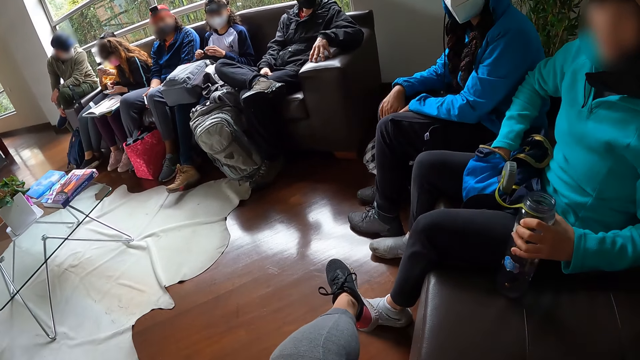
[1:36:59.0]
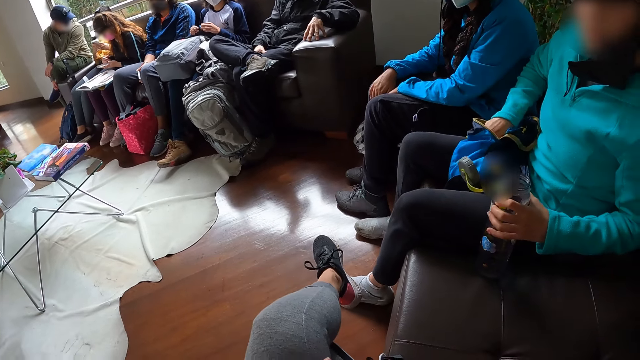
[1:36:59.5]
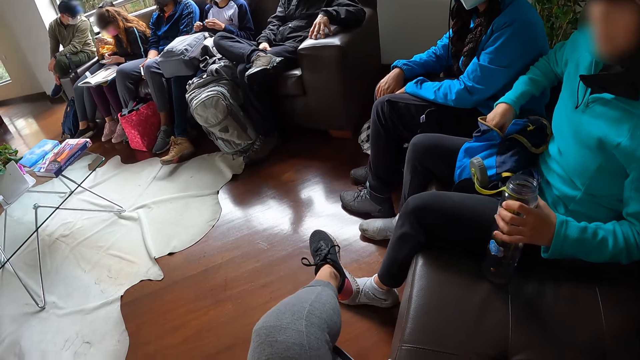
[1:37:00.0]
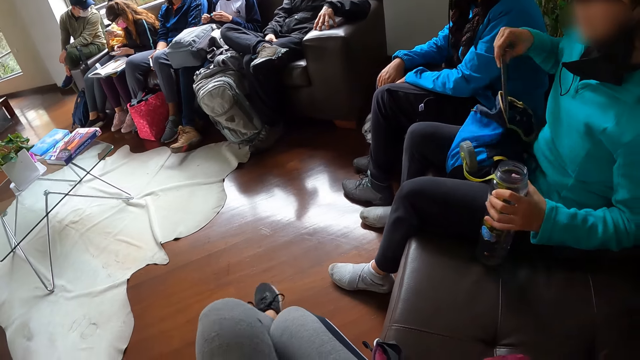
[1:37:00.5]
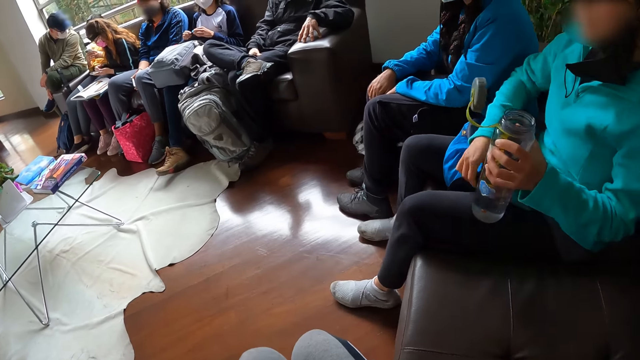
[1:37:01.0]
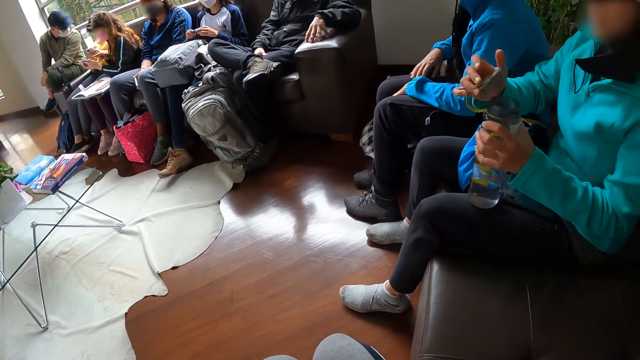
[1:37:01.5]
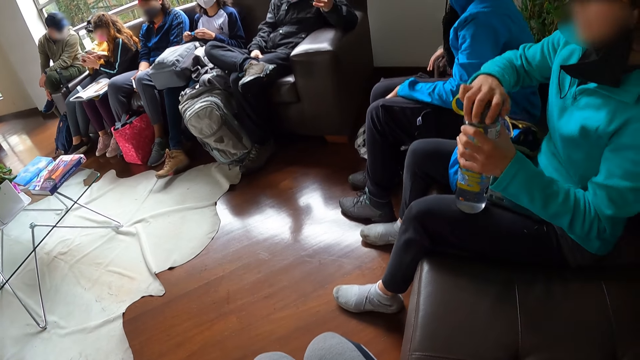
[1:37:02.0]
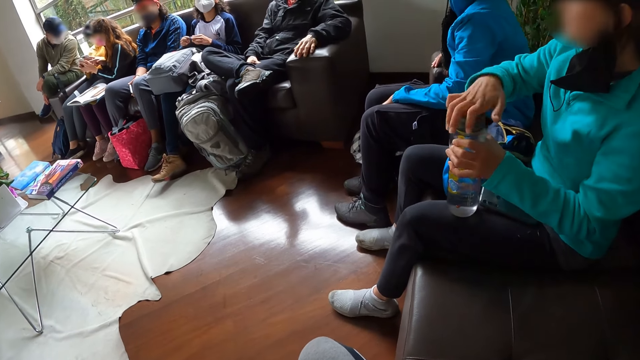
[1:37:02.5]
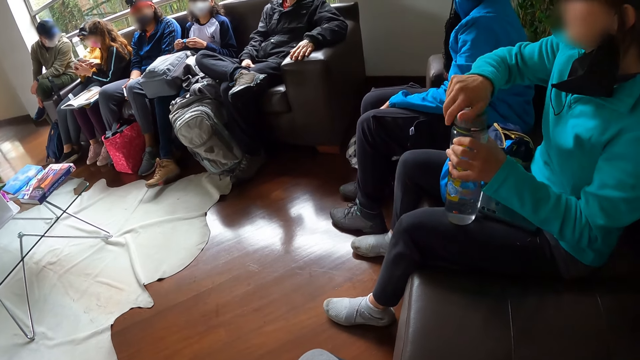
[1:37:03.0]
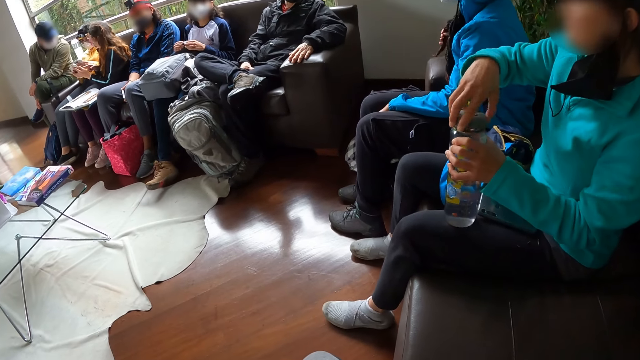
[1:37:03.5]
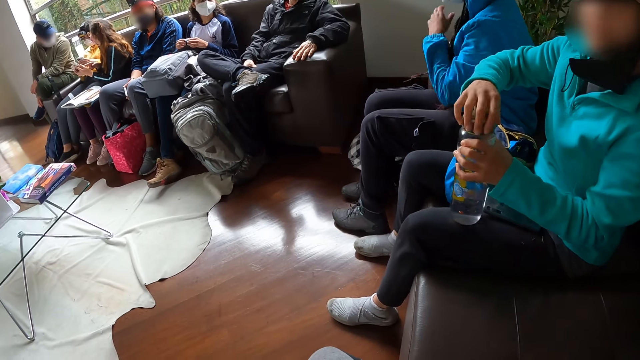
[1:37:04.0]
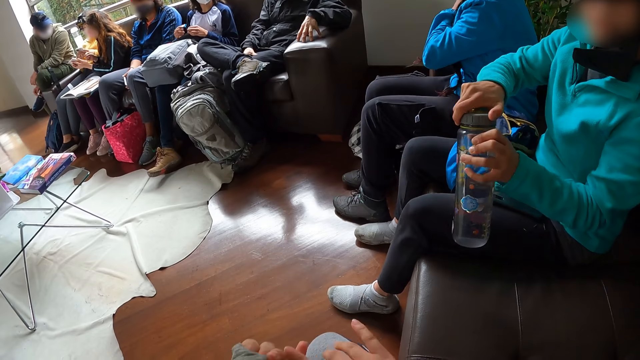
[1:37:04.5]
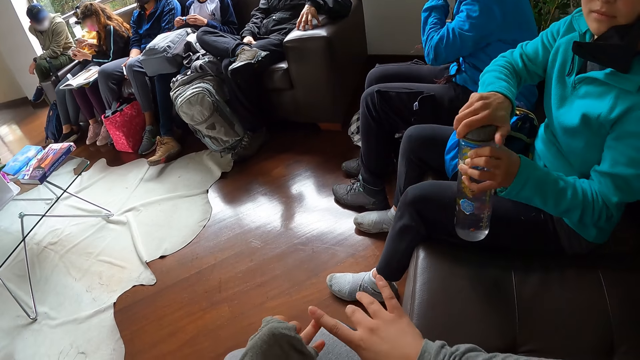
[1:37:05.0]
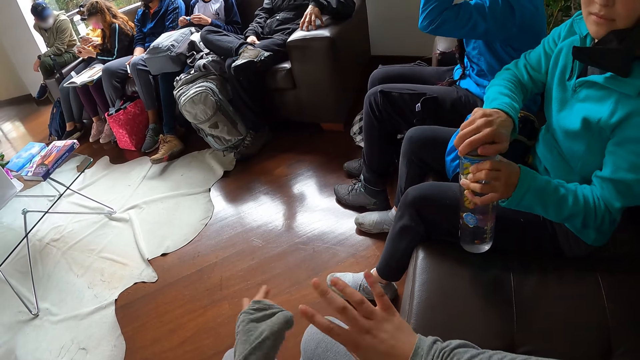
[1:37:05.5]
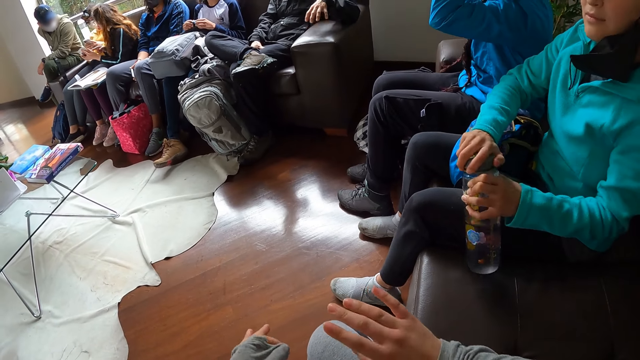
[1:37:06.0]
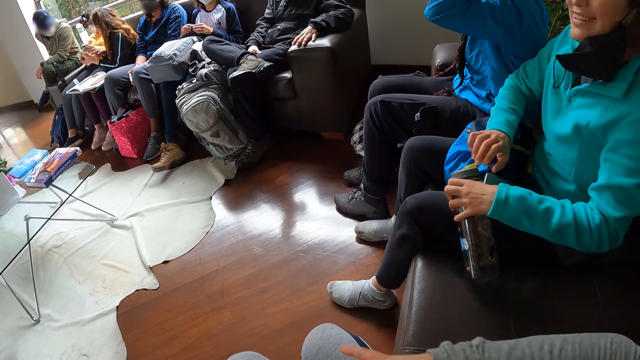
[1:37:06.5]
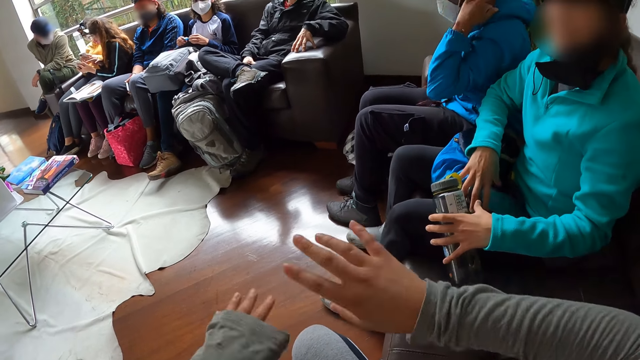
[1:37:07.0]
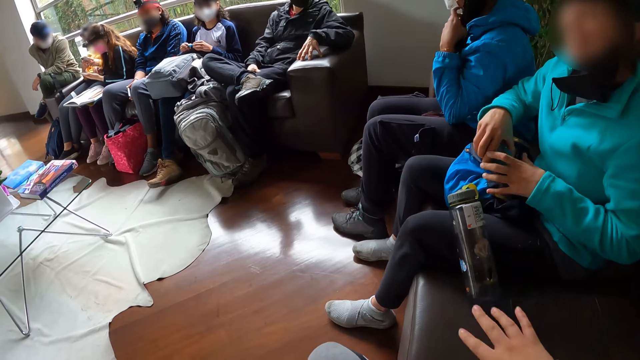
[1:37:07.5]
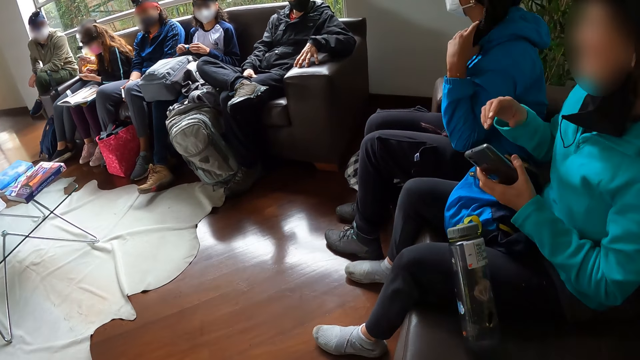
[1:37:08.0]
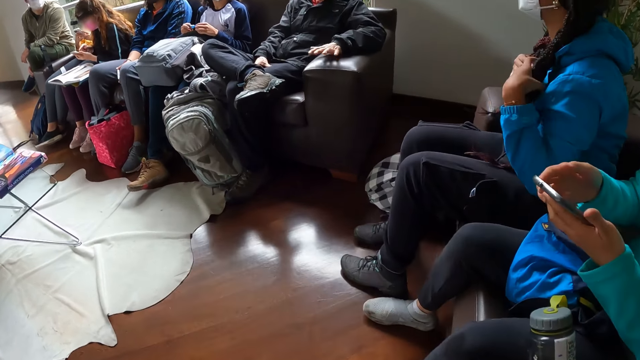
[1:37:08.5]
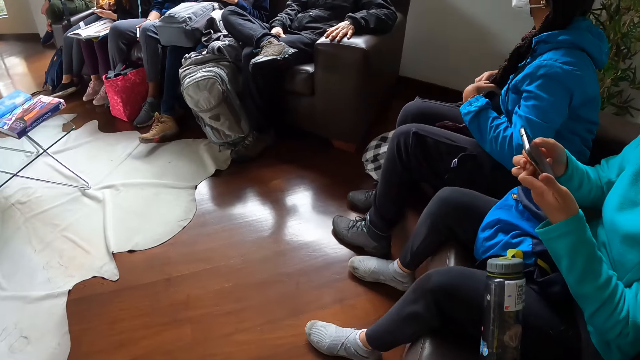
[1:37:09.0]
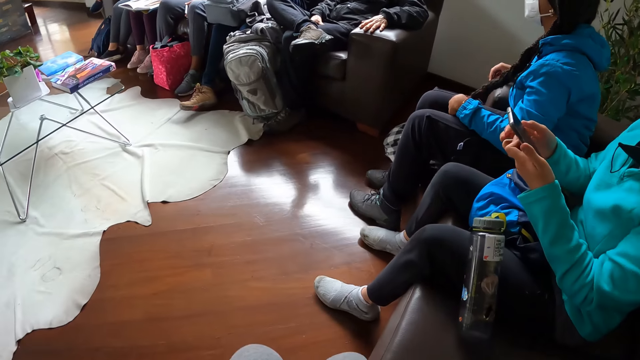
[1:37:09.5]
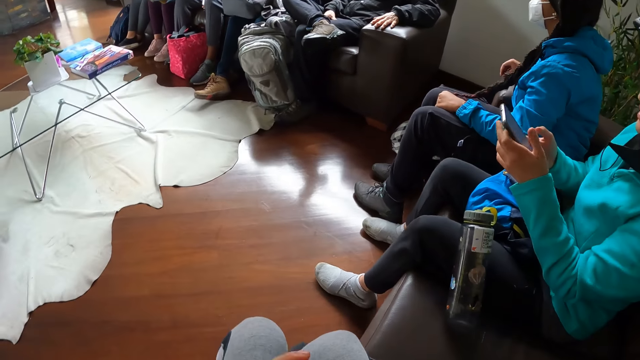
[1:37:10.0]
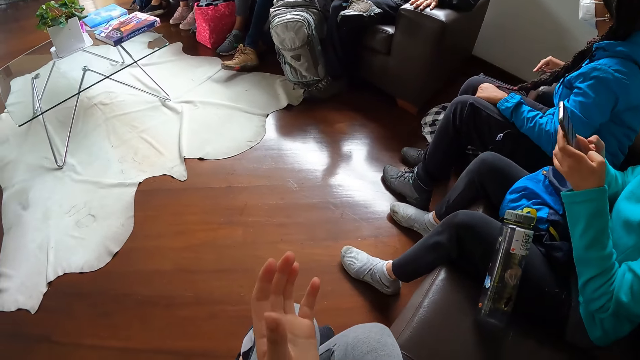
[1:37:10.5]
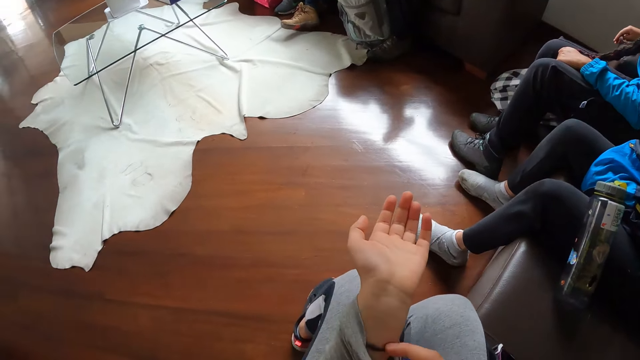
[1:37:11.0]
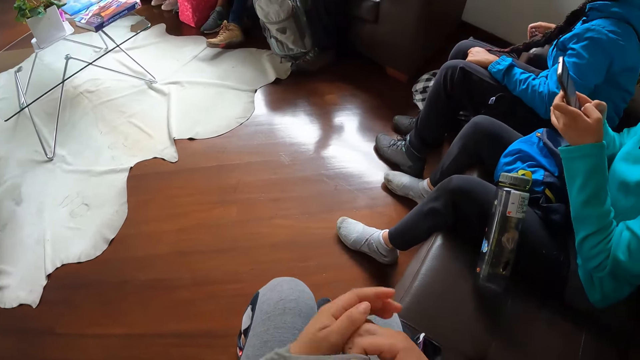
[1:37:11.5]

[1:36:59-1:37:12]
The camera wearer brings down her left leg from her right leg. A woman drops the phone in her right hand on her left leg. Another woman places her right hand on the armrest of the sofa. The first woman corks the bottle of water in her left hand with her right hand. The other woman lifts her hair with her right hand. The camera wearer spreads her hands. The second woman holds her hair with her left hand. The first woman drops the bottle of water in her hands on the sofa and picks up the phone from her lap with her right hand. The second woman holds her hair with her left hand. The first woman operates the phone in her hands.

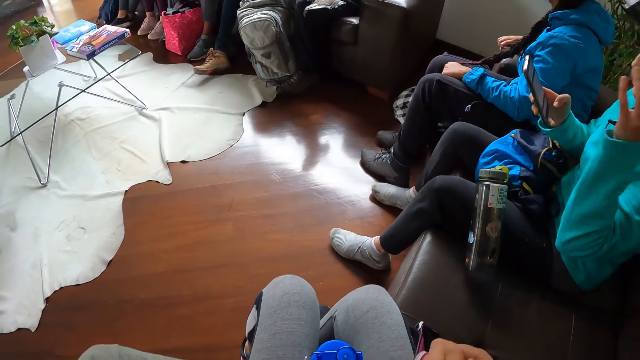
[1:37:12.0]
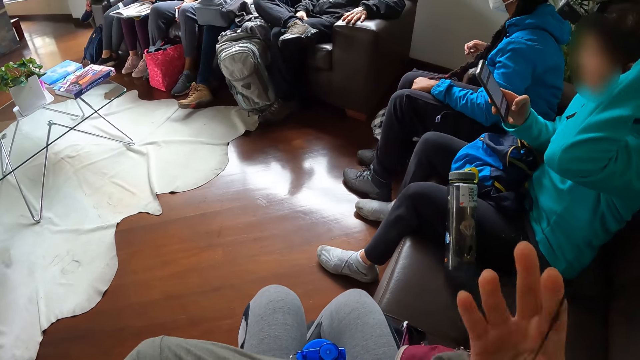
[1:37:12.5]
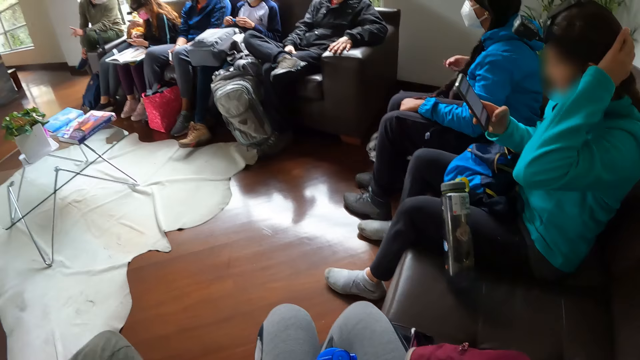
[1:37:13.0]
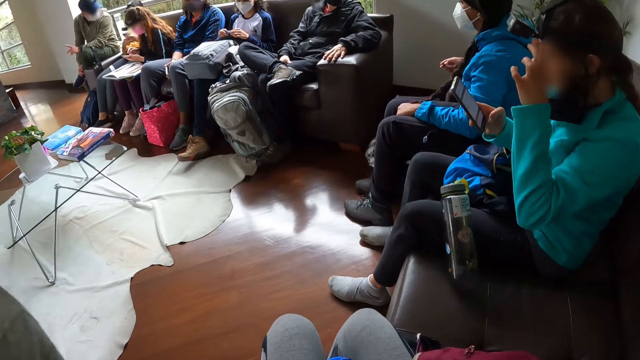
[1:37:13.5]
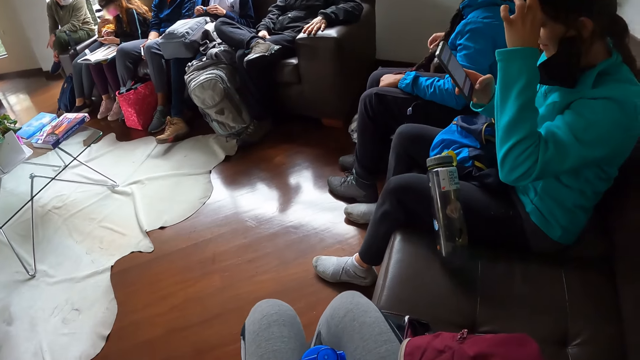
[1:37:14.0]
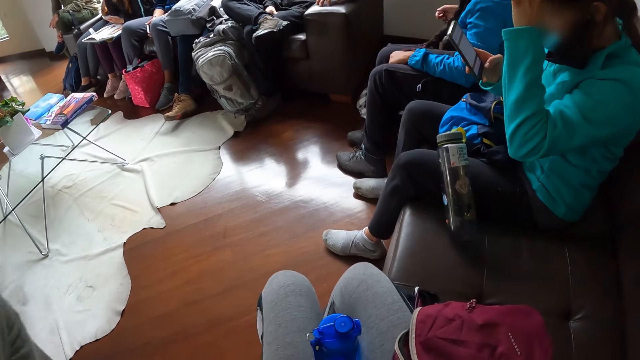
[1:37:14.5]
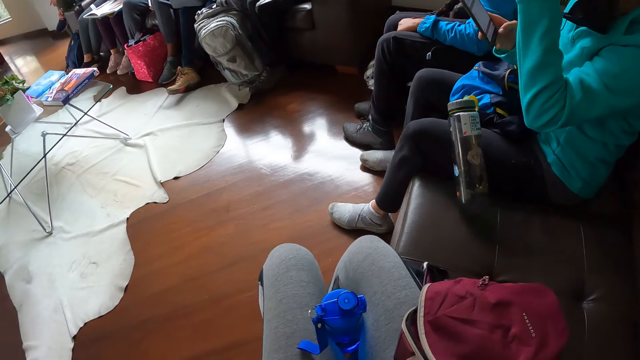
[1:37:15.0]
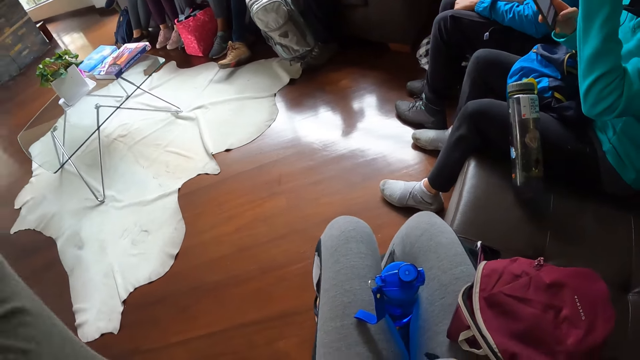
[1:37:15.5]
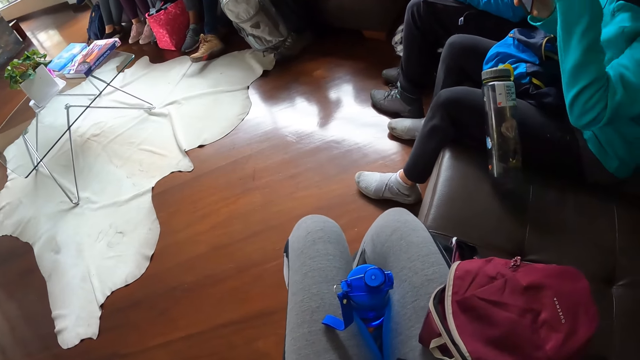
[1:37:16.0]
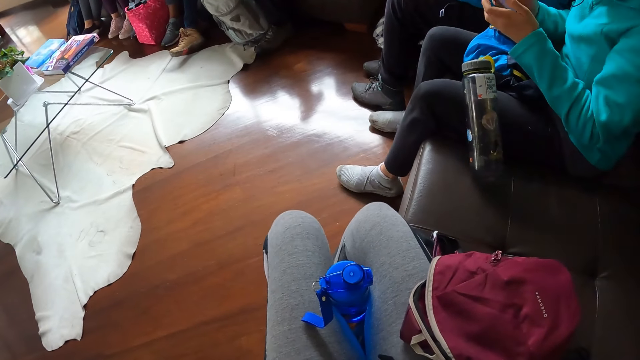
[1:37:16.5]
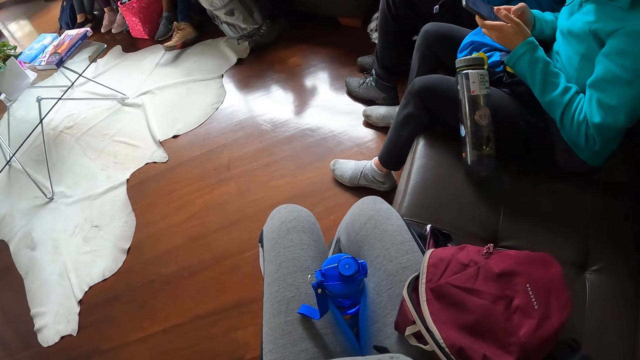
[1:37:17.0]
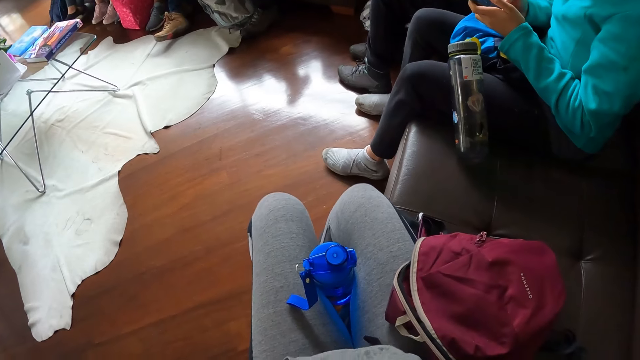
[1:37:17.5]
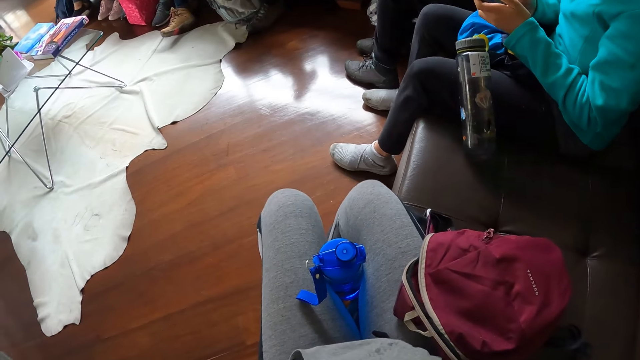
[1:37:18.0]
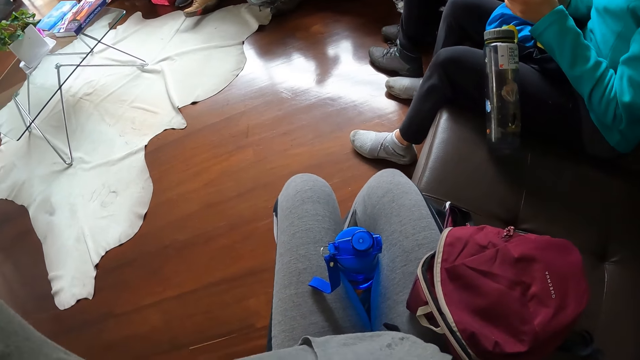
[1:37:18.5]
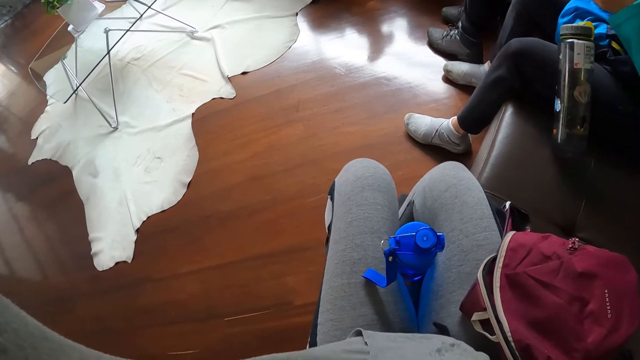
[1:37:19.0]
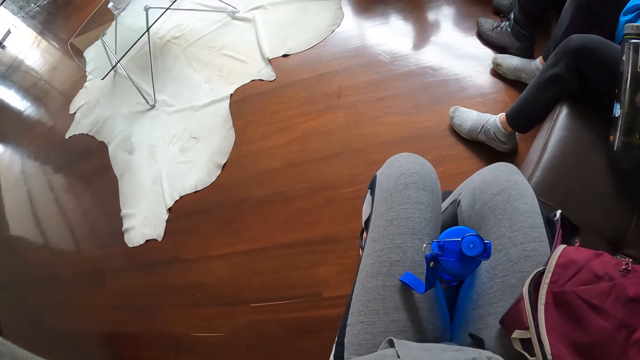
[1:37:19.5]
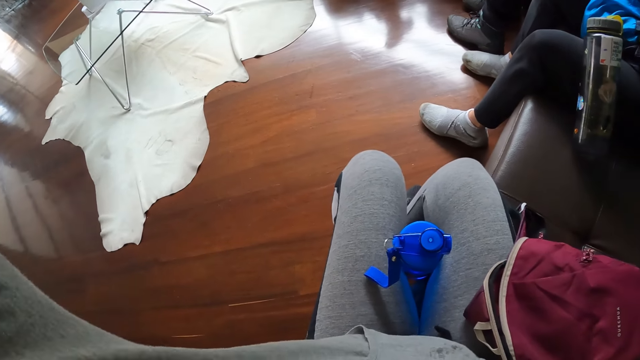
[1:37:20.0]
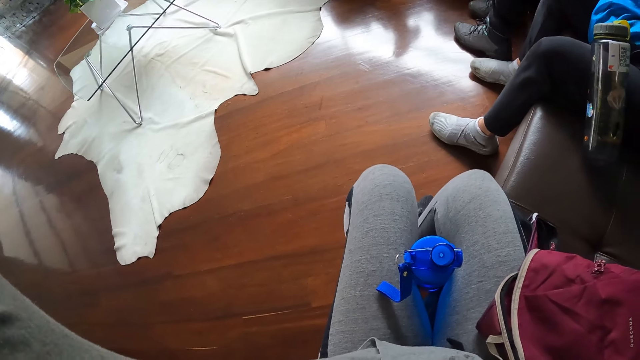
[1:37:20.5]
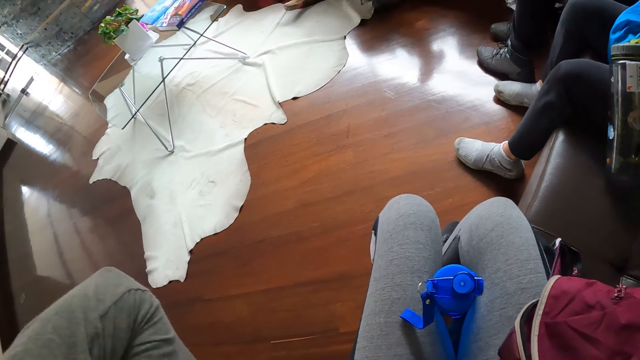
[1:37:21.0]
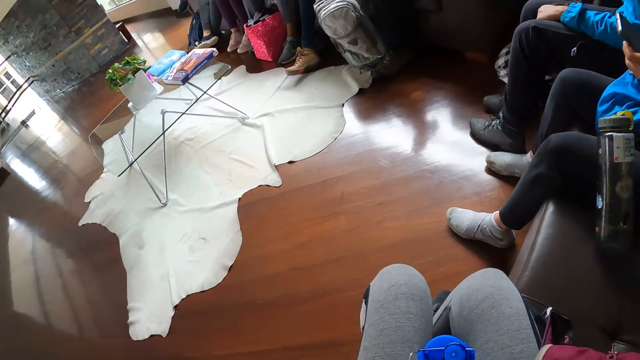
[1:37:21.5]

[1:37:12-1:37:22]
A woman touches her hair with her left hand. She adjusts the camera on her head with her left hand. She operates the phone in her hands.
